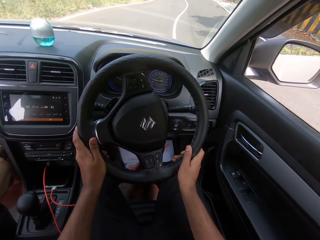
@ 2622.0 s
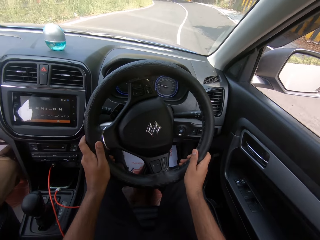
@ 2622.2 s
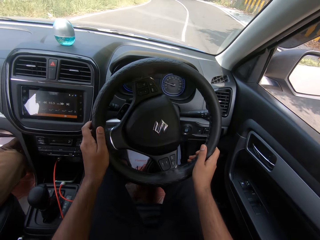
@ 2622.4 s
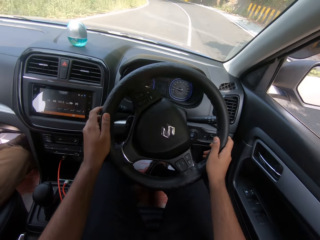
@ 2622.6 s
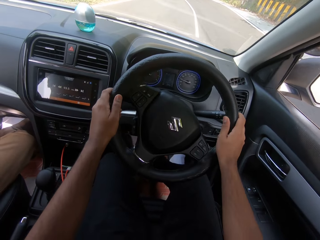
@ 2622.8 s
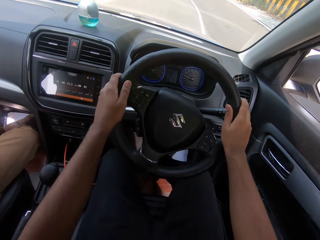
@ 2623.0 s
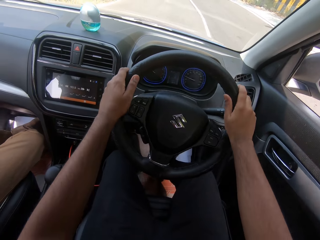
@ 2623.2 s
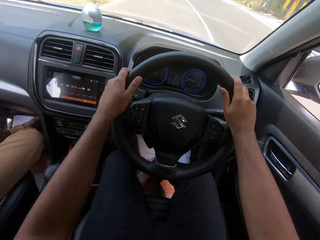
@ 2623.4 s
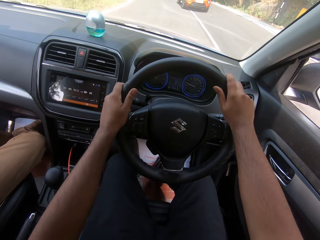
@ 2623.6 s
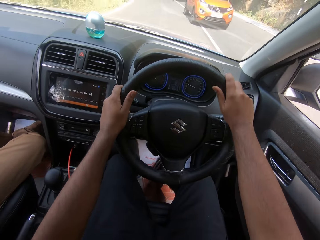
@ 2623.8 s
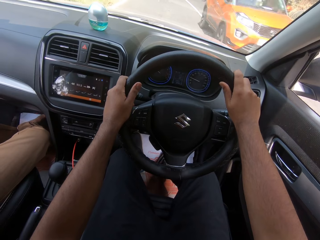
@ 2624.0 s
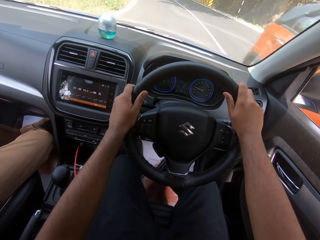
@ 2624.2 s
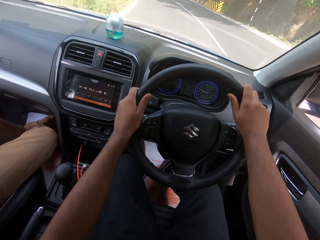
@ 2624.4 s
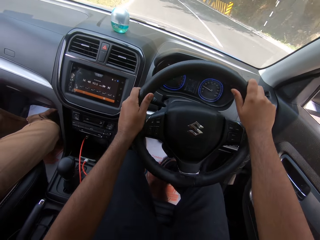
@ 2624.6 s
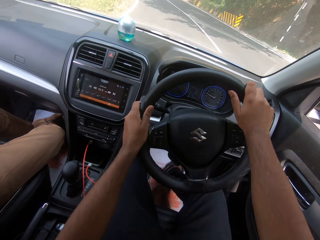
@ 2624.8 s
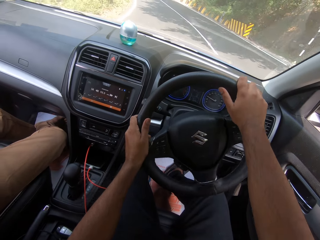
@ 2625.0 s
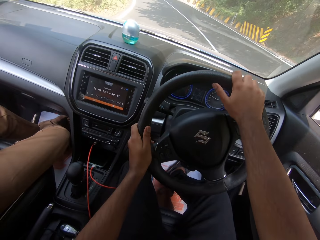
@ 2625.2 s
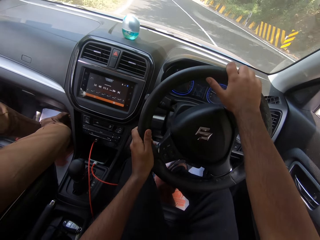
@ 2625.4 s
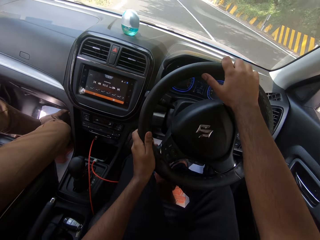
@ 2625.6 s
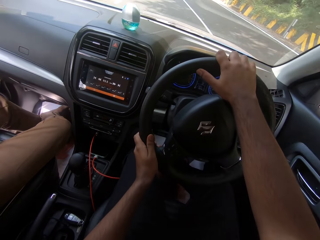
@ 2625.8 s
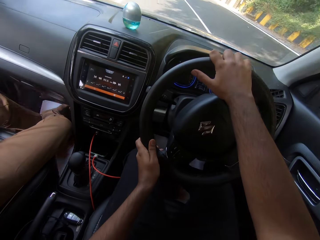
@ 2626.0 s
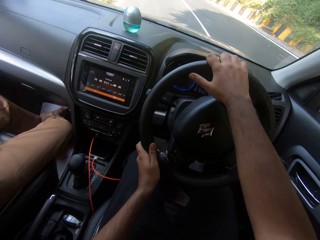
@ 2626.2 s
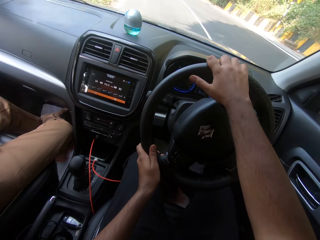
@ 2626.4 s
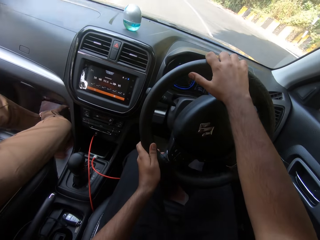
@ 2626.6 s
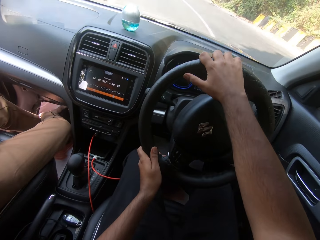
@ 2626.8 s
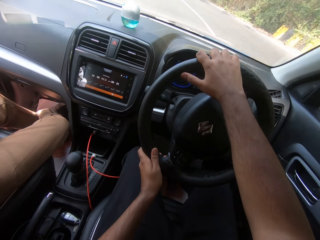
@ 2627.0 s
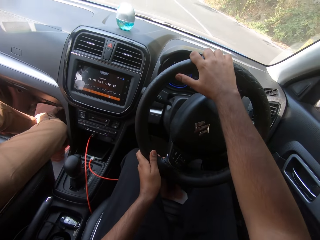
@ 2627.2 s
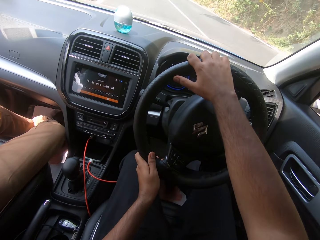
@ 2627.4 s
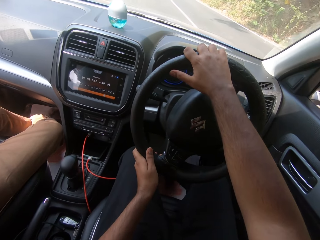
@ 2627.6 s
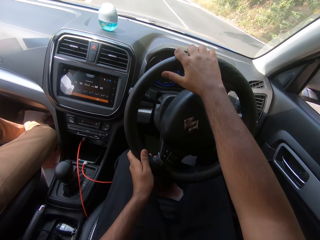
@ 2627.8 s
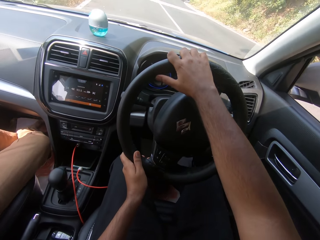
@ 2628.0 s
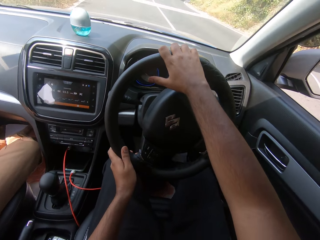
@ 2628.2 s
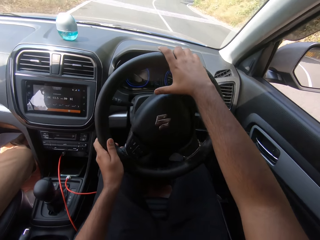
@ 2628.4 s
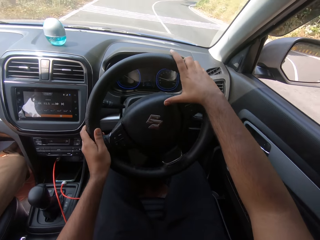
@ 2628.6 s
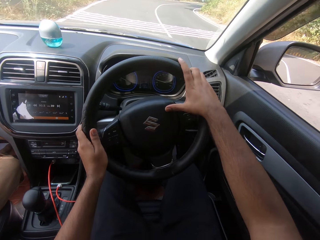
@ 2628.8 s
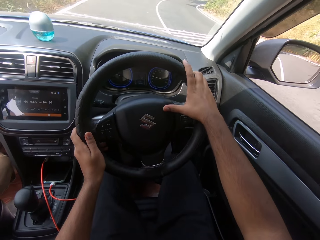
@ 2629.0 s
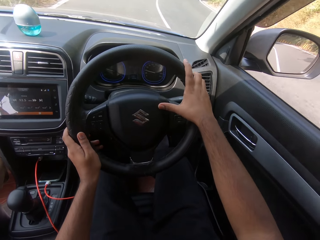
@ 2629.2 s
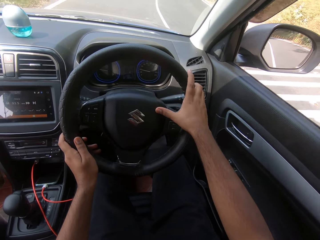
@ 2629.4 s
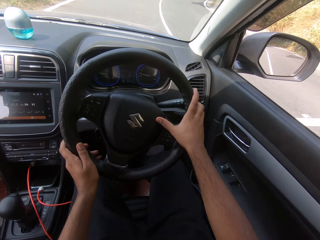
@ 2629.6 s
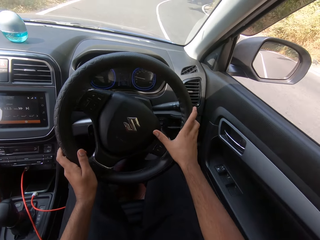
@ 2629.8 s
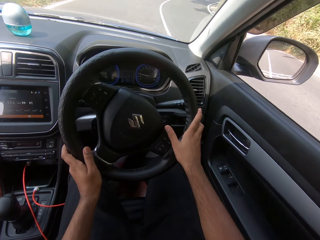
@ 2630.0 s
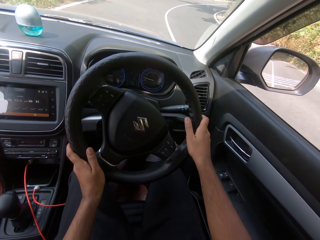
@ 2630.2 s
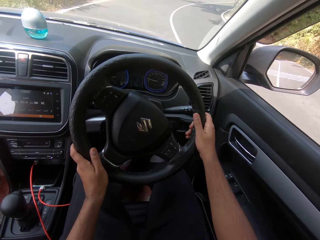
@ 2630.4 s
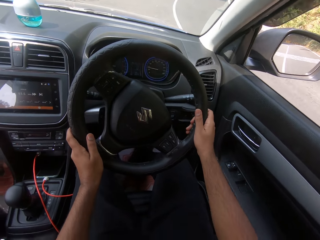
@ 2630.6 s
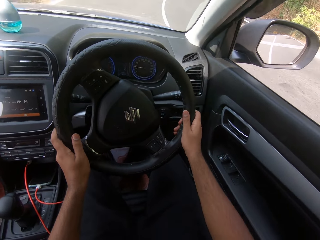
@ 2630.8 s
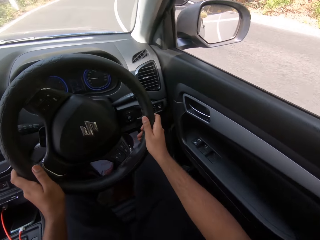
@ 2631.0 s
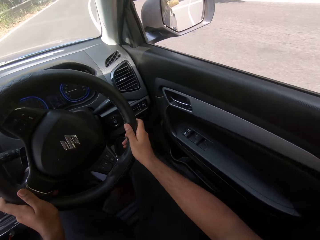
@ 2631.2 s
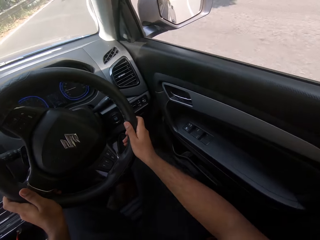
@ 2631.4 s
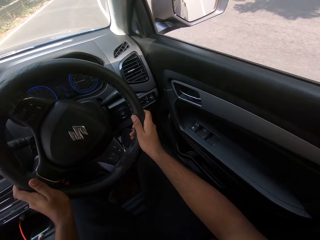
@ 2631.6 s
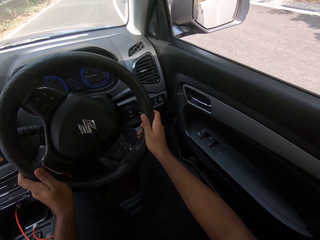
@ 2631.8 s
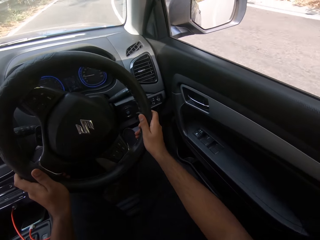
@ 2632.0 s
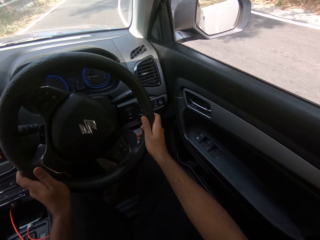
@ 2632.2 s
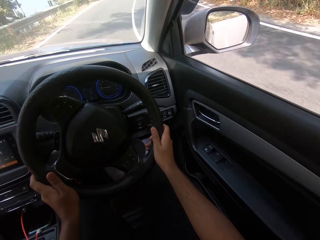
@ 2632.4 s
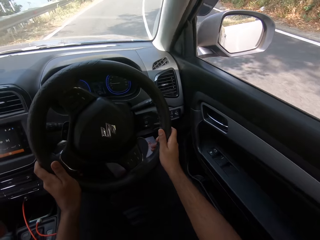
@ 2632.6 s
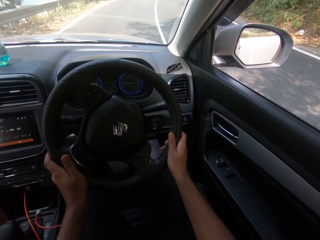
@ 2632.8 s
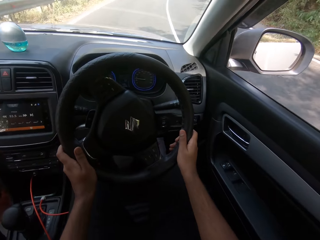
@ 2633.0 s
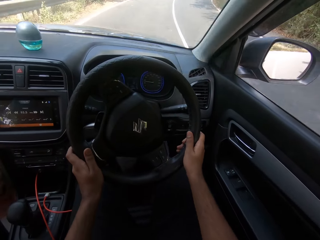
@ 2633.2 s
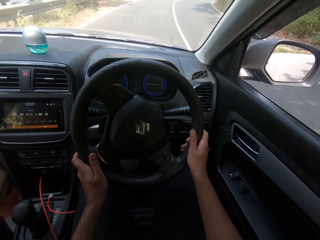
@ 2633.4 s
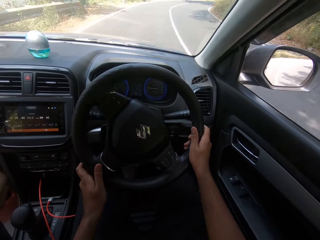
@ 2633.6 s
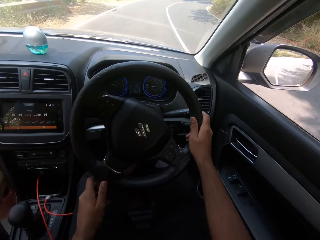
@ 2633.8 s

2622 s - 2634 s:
A yellow car drives past the camera wearer.

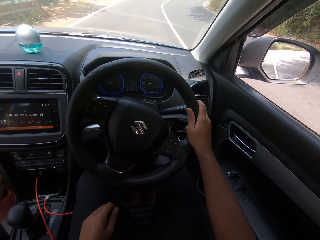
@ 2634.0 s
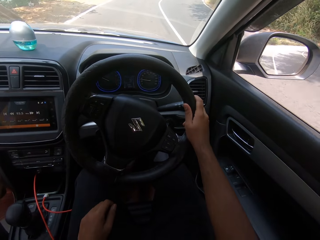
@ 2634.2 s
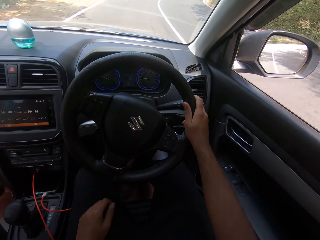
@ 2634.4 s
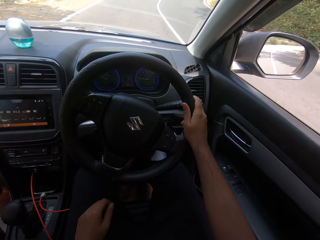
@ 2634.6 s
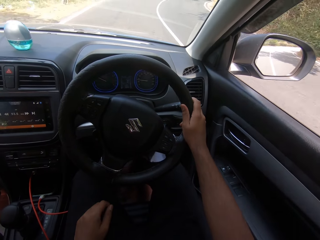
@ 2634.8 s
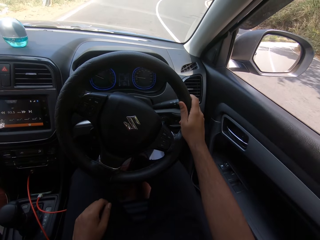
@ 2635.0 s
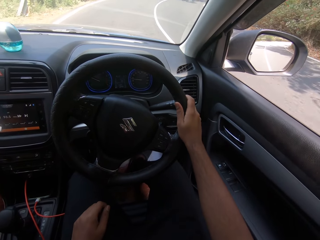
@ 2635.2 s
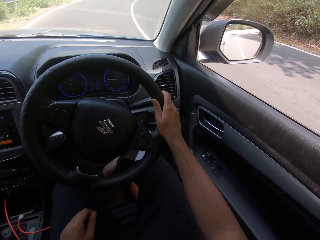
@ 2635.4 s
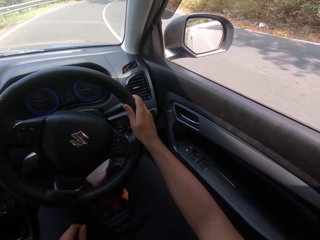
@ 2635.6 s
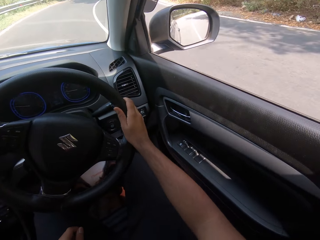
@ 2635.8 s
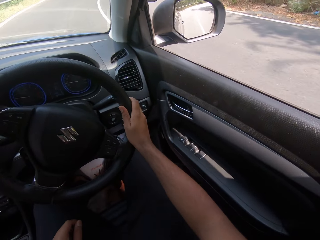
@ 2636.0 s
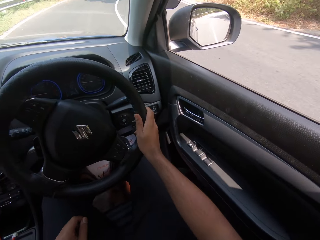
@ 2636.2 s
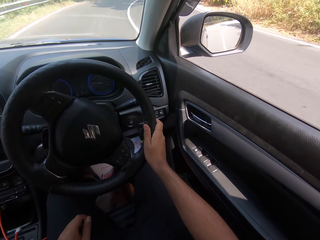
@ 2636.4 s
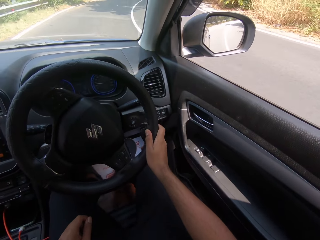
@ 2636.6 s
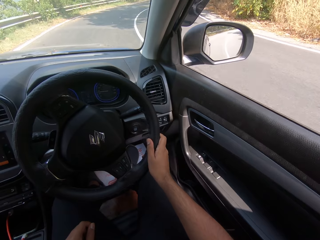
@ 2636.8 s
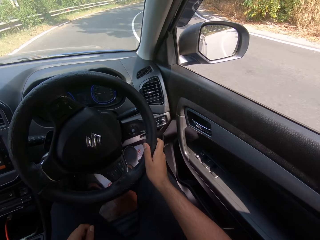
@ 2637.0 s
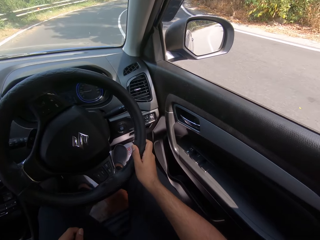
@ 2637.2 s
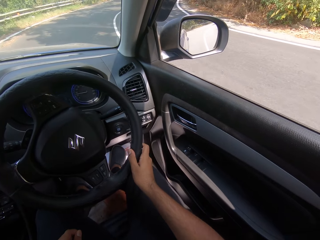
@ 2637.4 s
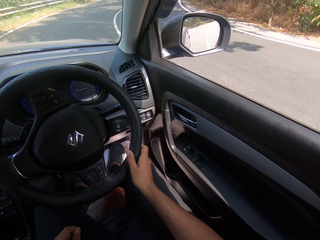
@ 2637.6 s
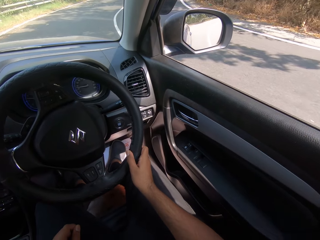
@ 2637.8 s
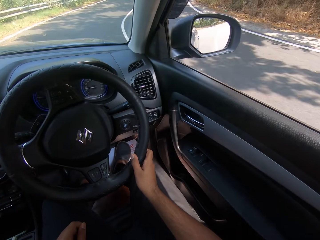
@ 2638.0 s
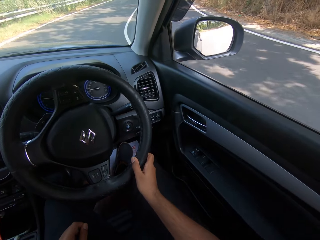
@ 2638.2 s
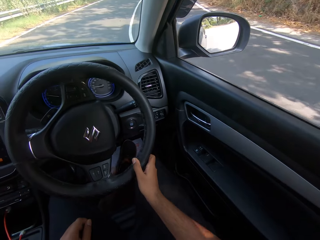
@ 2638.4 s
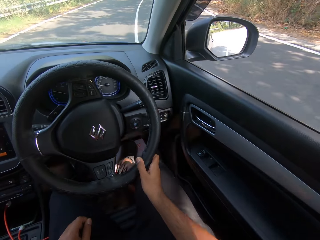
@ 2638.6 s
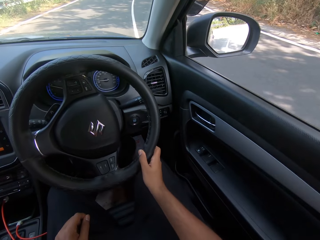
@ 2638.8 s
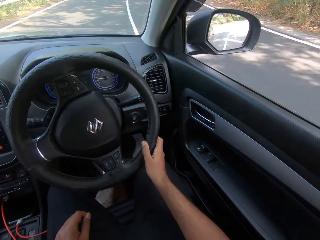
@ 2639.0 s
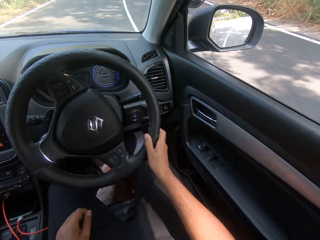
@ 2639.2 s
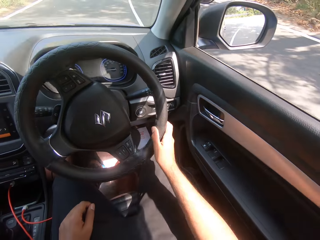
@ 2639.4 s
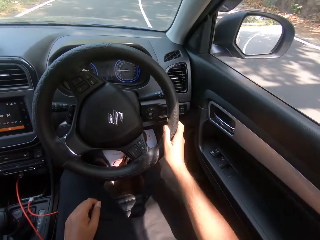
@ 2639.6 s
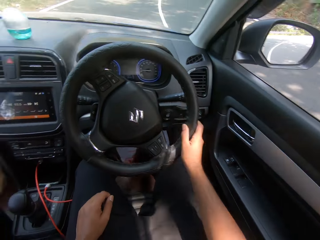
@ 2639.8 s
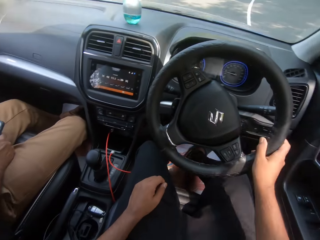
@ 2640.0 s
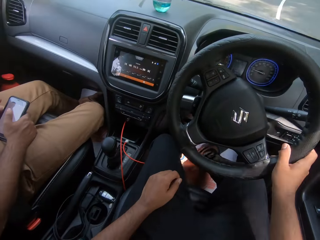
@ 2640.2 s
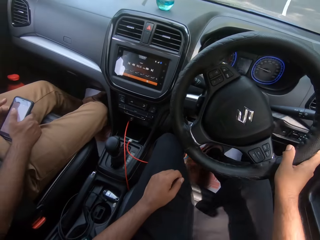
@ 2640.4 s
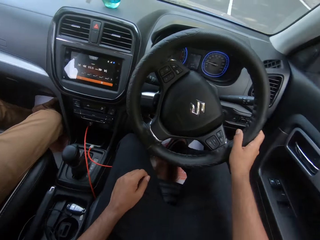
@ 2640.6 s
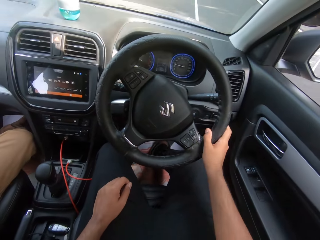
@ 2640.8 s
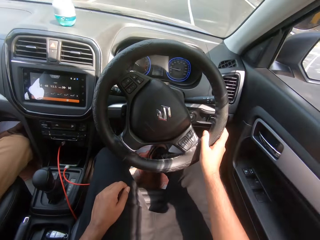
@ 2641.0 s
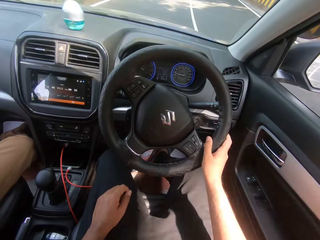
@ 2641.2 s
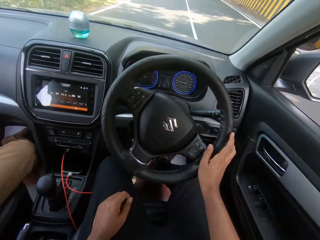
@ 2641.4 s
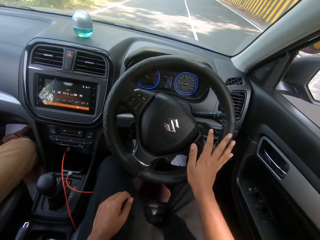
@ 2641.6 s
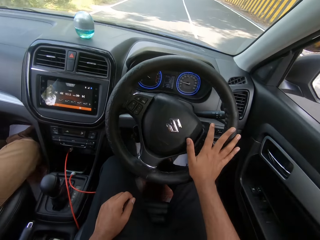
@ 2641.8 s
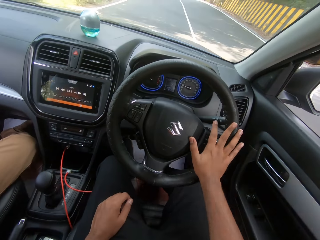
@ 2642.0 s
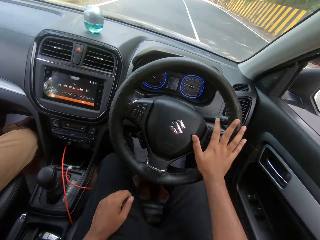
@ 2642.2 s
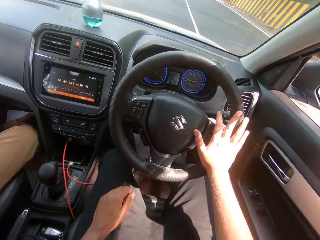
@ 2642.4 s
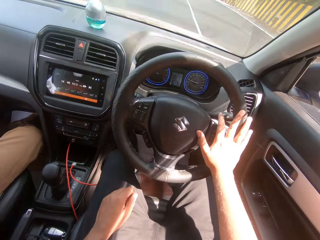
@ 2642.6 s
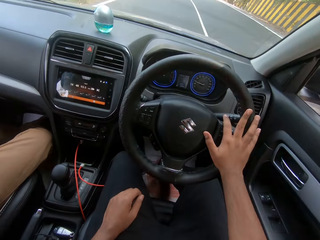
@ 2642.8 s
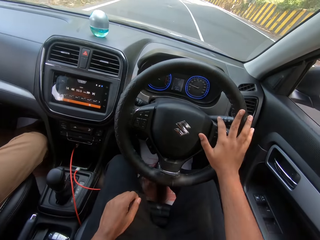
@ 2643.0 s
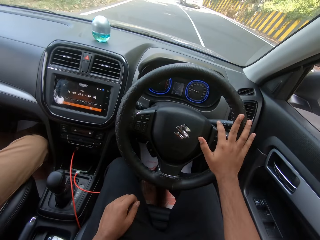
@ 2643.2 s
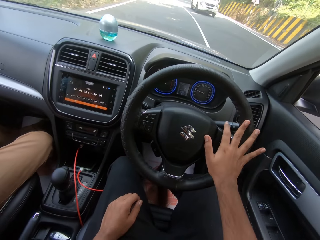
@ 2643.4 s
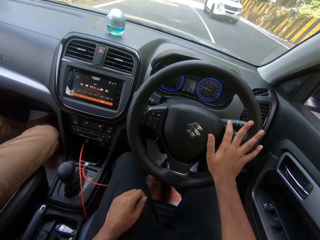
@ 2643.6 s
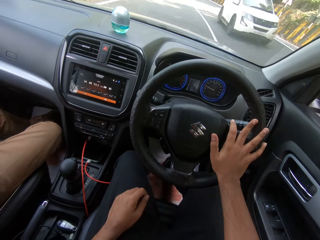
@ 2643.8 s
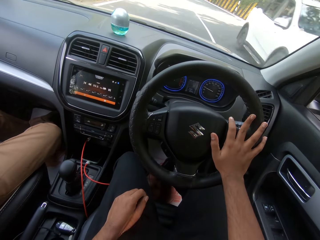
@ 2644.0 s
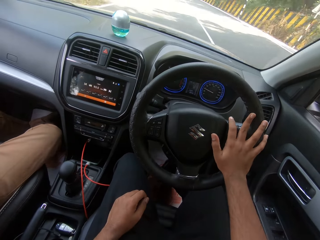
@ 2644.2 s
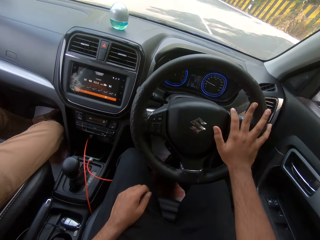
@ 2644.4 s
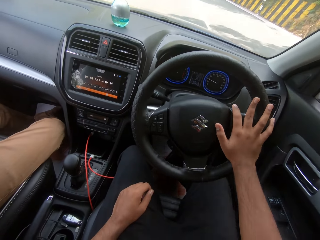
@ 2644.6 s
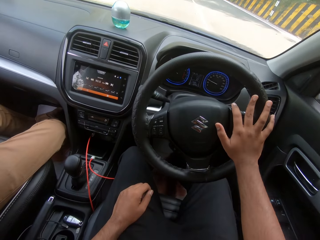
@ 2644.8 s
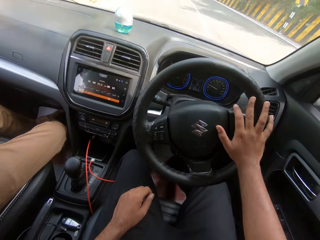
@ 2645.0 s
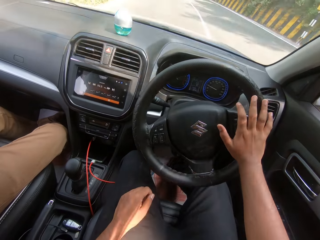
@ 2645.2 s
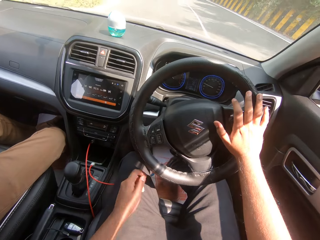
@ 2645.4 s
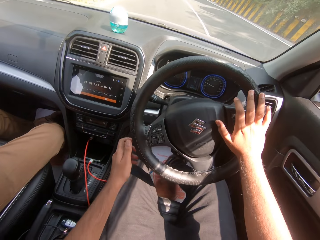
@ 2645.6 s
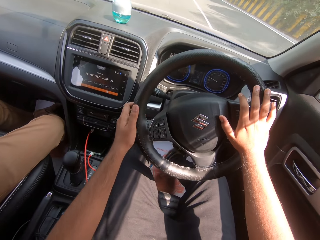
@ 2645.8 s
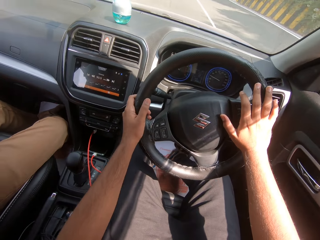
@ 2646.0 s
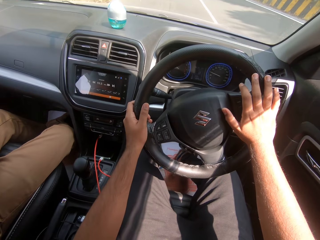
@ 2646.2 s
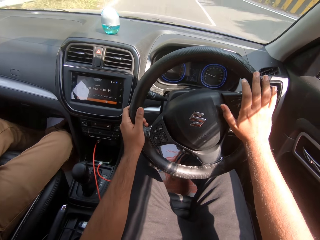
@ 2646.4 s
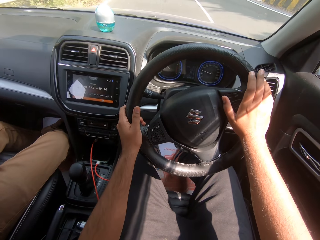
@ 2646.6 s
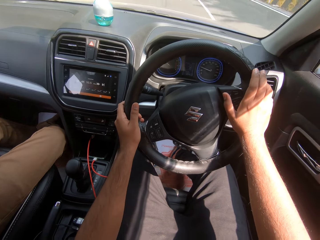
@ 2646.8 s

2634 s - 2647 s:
A white car drives past the camera wearer.
